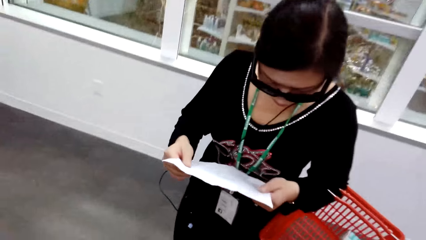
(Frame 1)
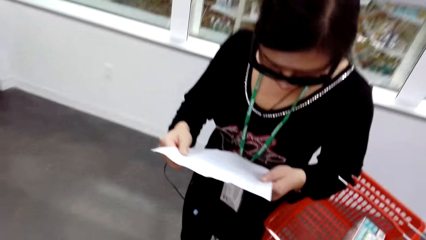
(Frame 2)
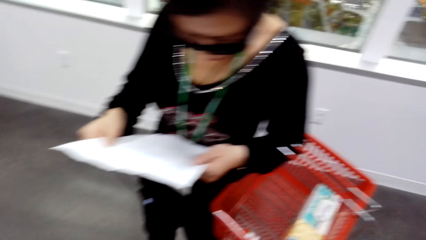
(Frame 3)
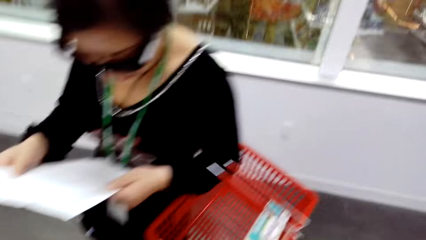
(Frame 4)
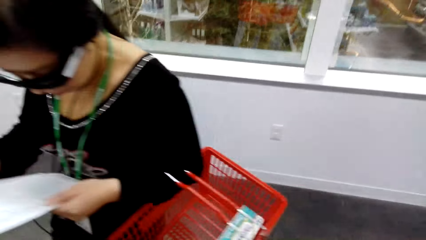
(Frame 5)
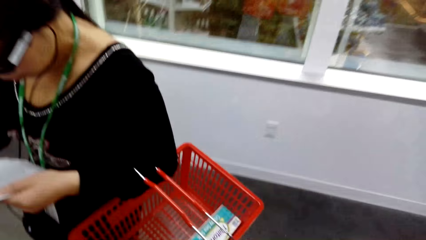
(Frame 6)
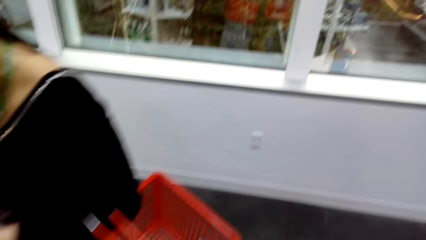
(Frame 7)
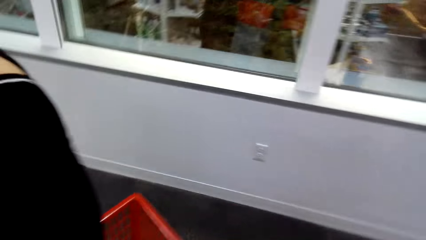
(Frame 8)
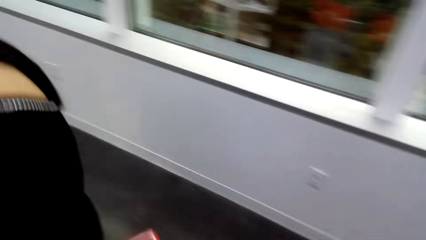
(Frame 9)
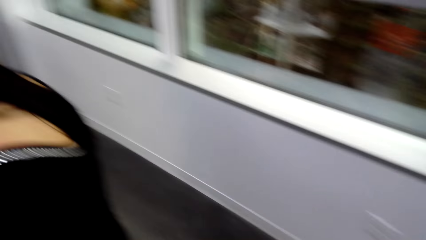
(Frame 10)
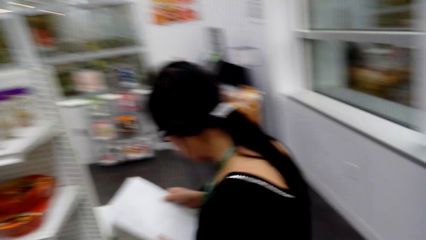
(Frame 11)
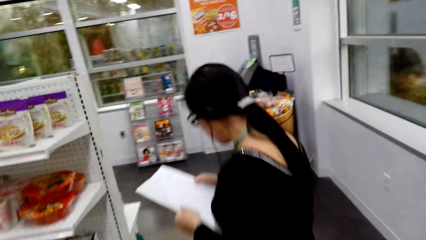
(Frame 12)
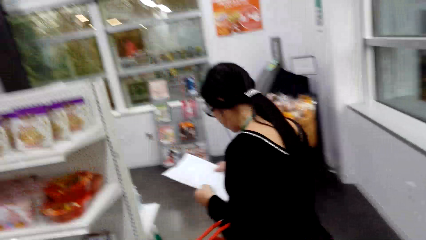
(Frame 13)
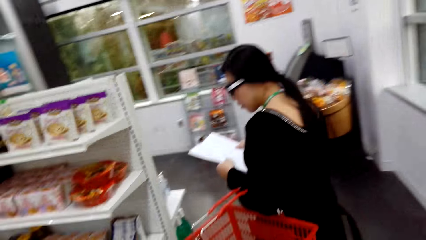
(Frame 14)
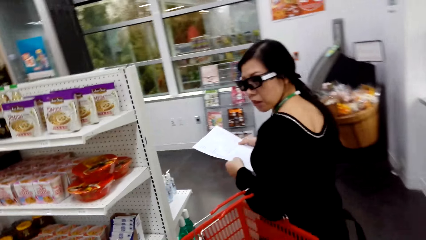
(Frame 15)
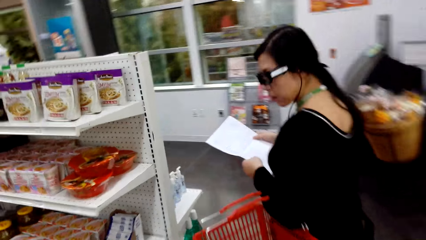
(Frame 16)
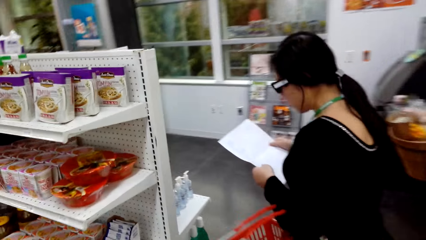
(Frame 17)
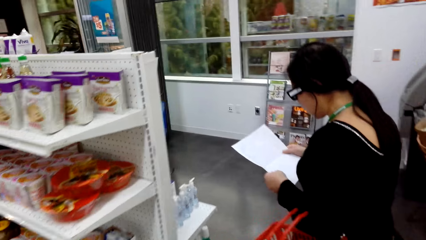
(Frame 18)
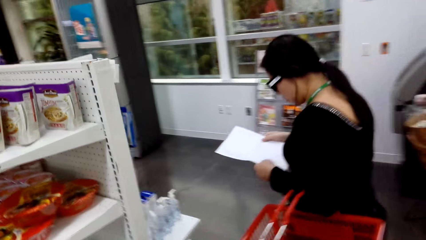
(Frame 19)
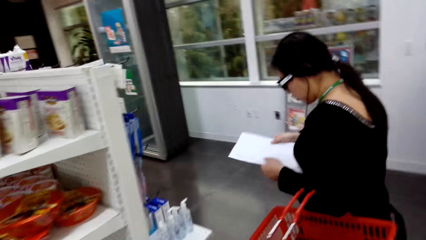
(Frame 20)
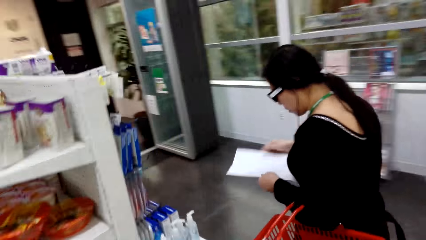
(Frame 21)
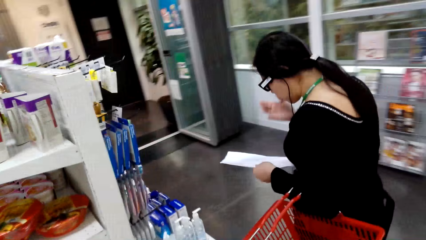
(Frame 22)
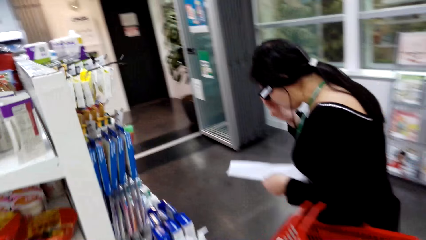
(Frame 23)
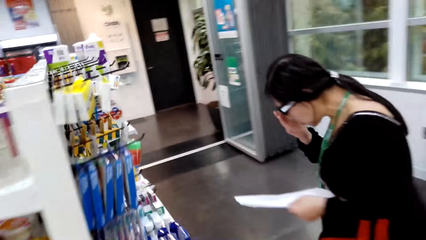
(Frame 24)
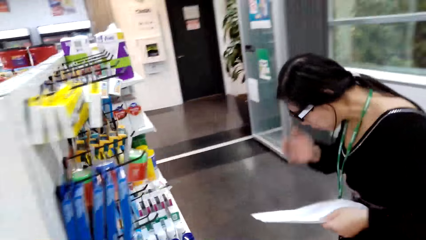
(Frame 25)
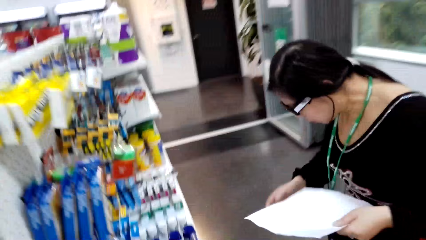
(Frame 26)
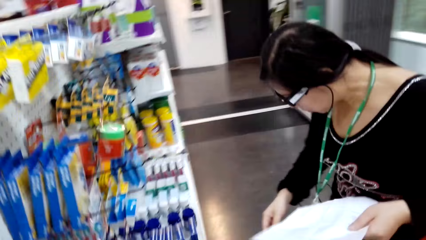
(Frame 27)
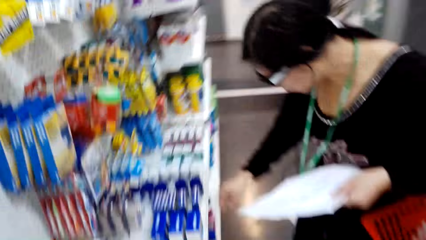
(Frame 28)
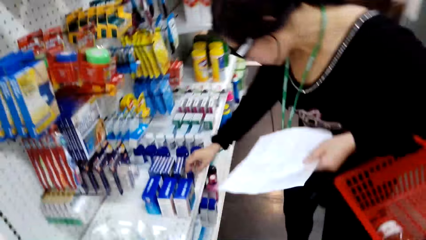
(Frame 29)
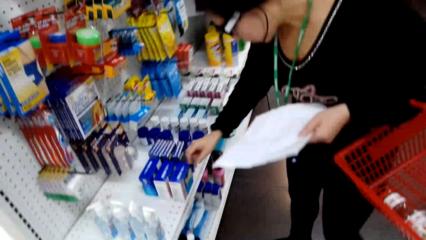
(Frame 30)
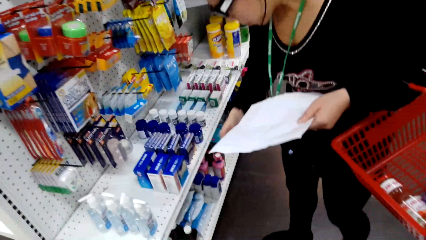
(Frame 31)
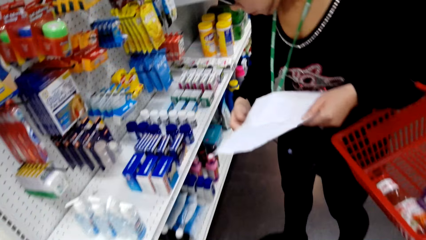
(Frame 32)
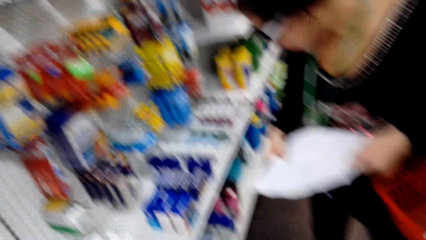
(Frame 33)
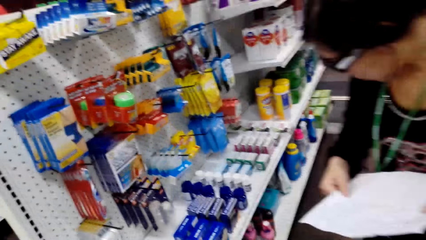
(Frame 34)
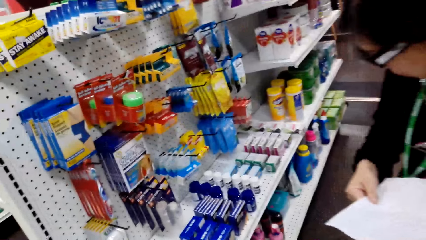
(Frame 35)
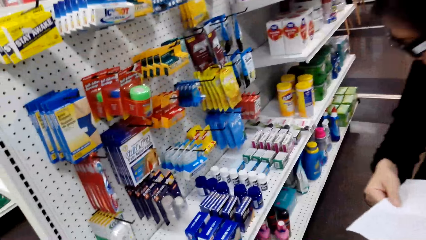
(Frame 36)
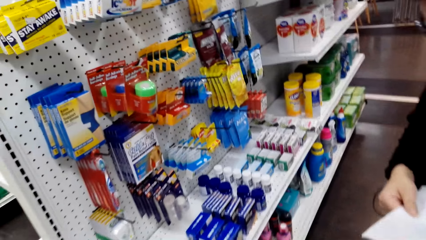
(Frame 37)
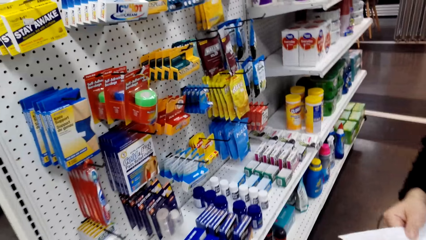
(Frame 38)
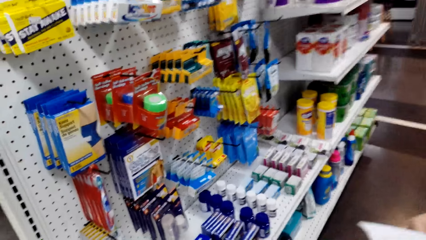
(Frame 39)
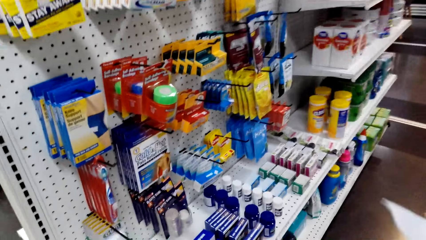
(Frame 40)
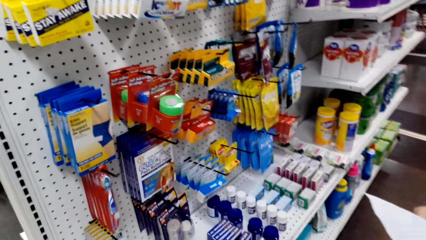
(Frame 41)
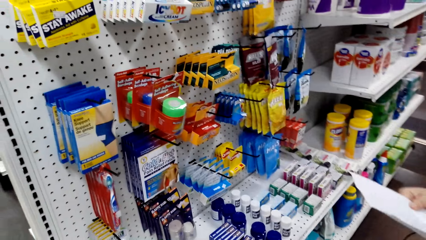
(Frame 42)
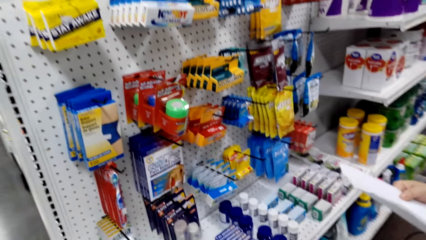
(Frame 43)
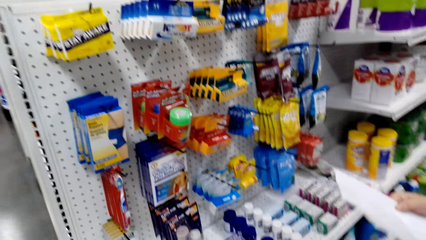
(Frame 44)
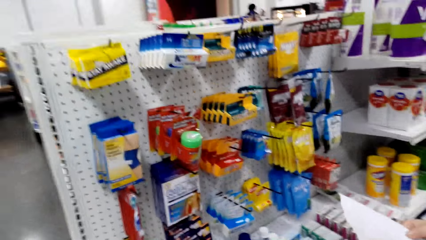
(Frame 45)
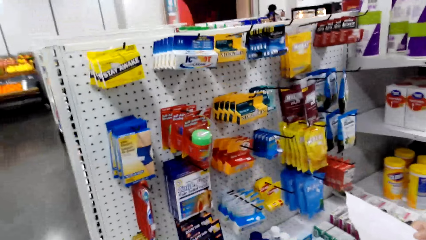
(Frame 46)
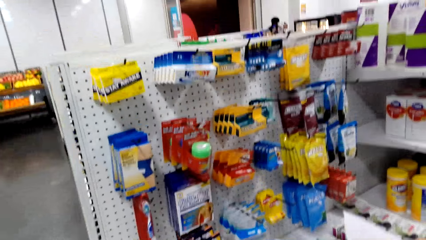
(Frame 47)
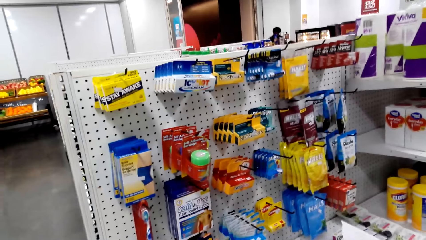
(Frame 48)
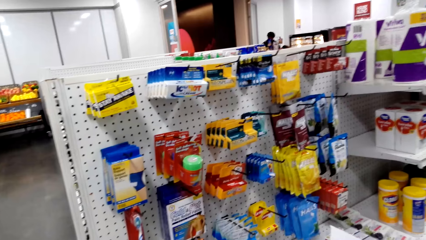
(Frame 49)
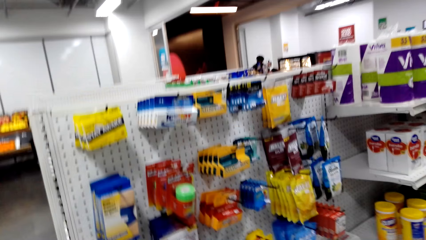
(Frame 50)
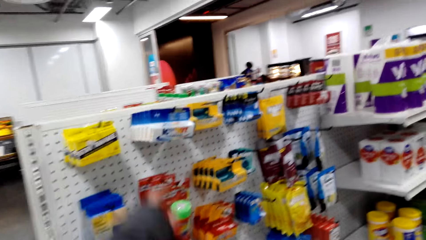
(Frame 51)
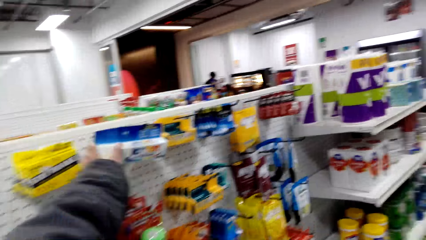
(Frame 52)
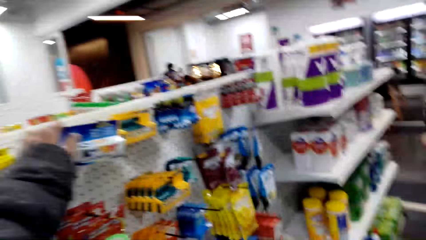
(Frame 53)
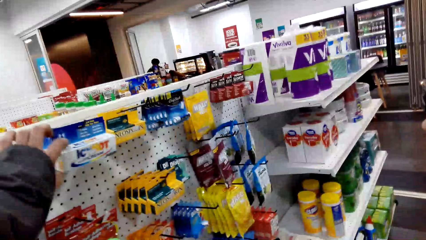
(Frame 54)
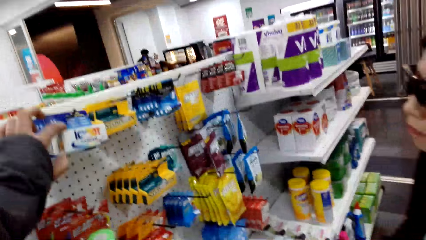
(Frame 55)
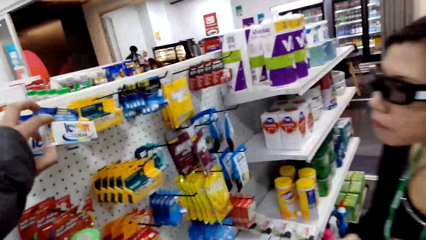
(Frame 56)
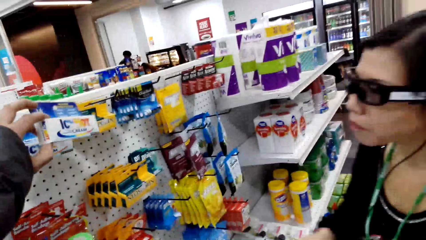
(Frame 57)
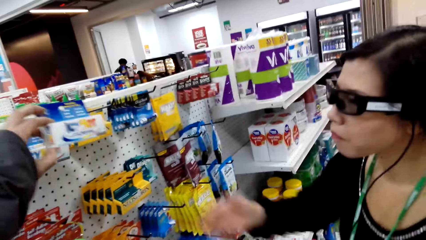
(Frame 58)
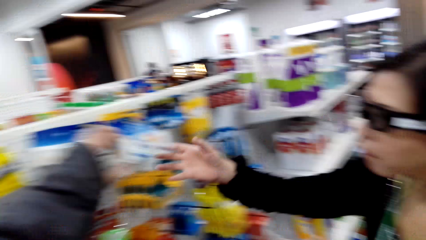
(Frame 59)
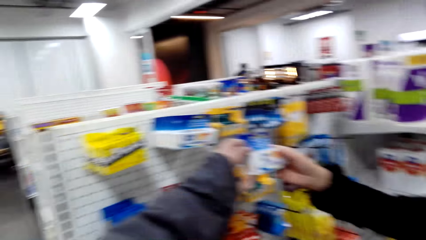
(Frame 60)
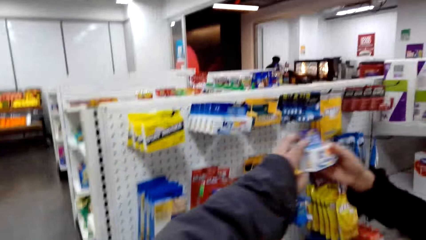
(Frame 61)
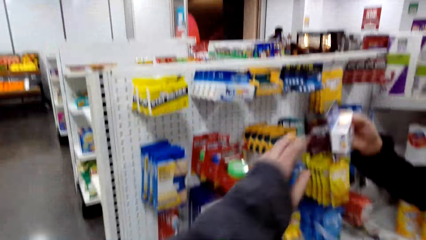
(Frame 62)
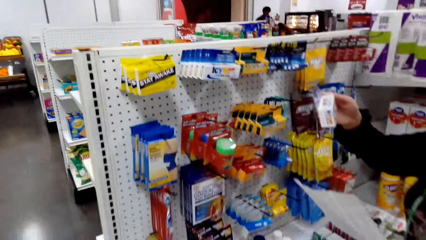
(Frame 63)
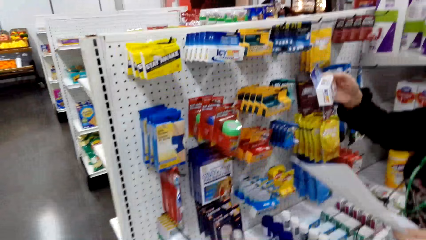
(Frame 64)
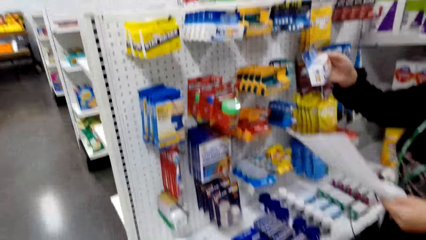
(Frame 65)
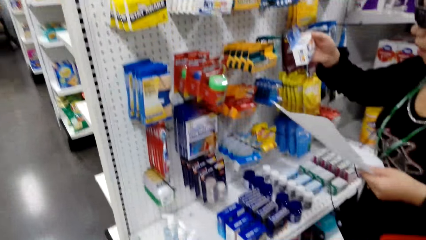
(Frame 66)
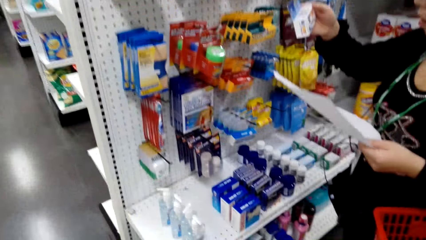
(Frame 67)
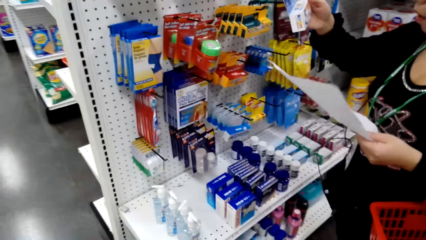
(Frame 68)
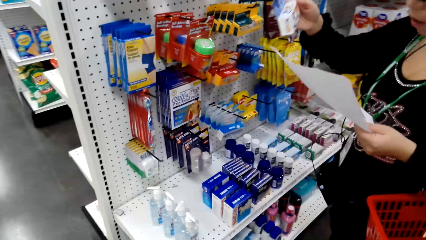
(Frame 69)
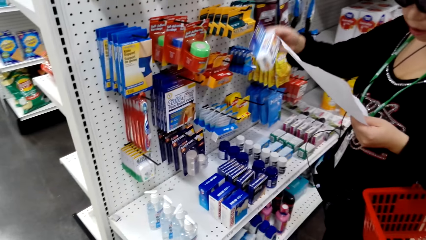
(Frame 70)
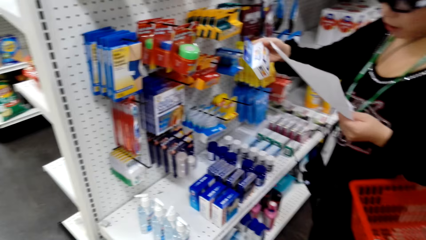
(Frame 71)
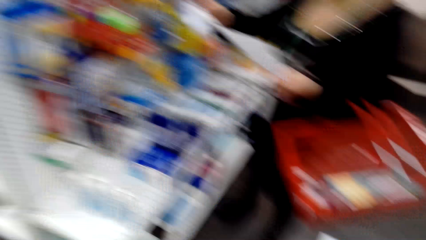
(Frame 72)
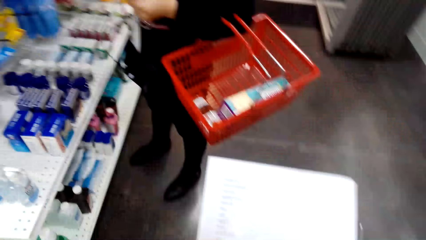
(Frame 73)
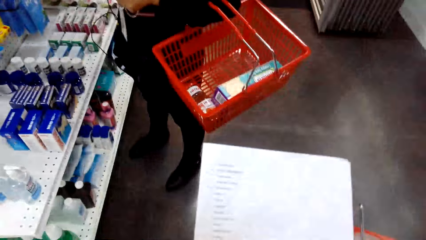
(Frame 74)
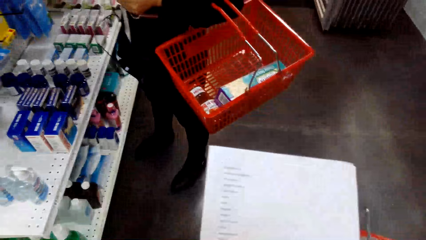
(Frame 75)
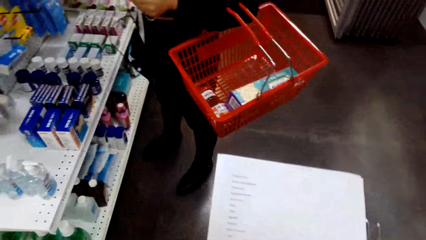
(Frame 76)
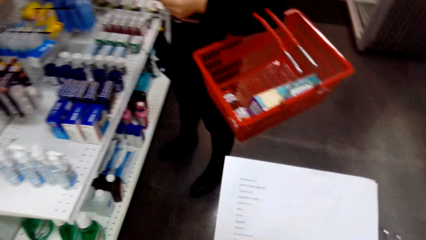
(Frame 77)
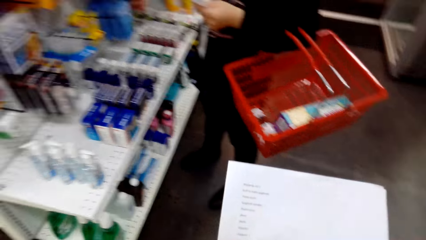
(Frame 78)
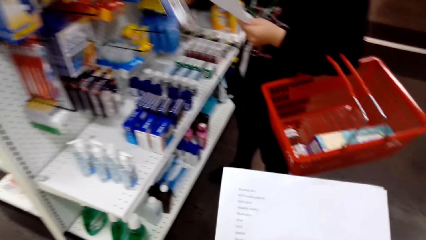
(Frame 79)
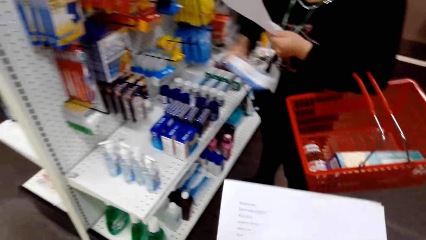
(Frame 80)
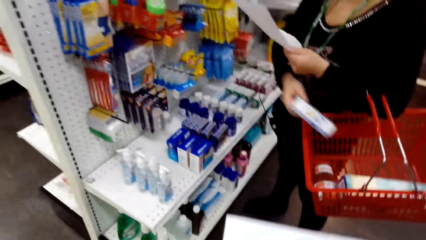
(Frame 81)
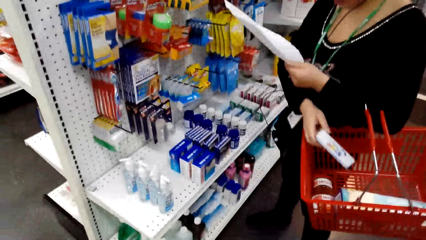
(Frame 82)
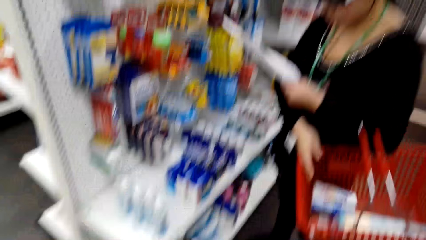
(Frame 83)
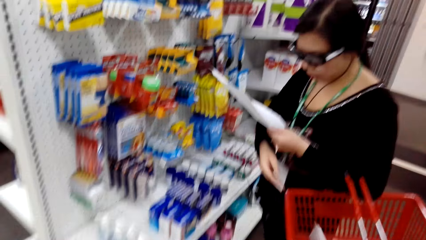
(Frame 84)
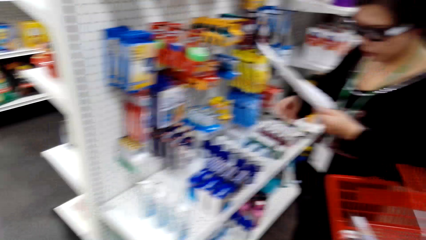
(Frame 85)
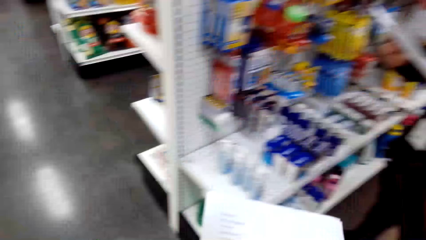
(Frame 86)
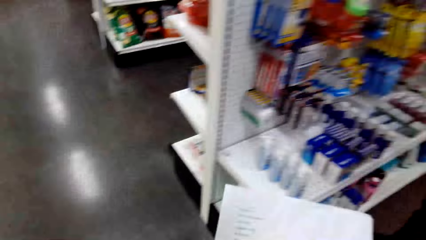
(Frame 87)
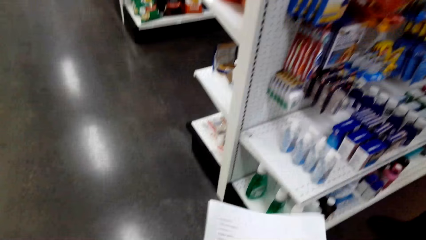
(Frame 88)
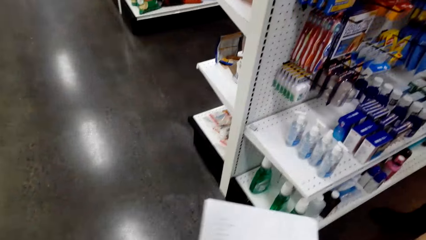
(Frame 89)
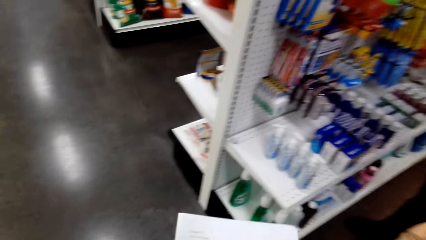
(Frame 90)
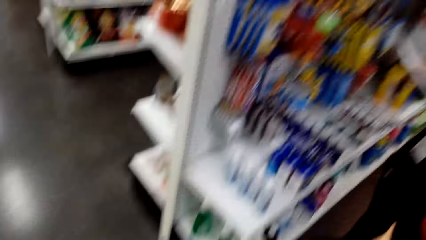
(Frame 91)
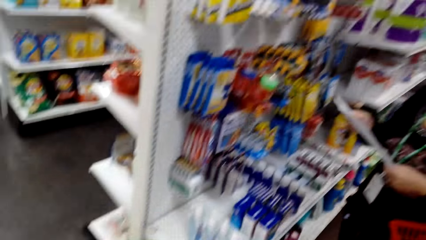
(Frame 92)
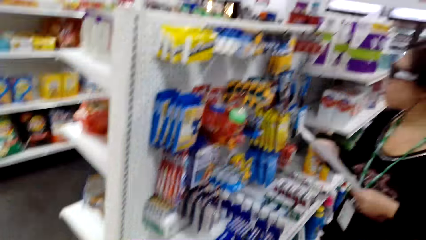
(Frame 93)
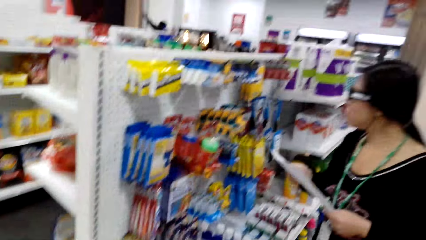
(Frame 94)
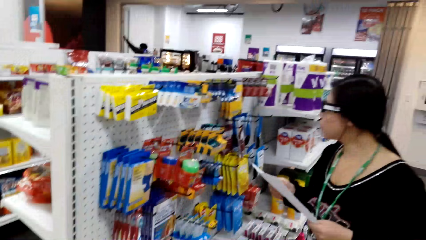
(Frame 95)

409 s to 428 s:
A man holds a paper. The camera wearer walks around. The man looks back. The man walks around. The camera wearer turns around. They turn to the side. They move to another shelf. They hold a package. The man holds a package. The camera wearer turns to the side. The man puts the package in the shopping basket. The camera wearer gives something to the man. They turn to the side.
